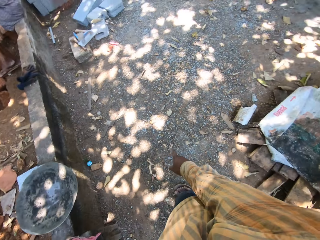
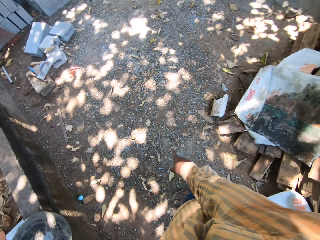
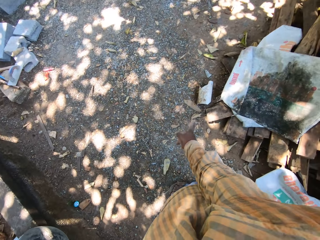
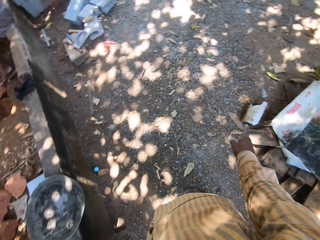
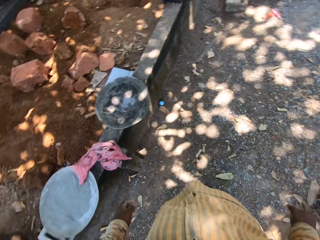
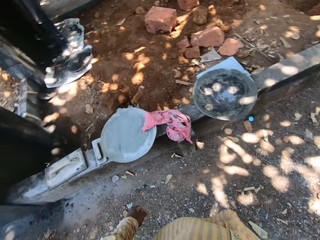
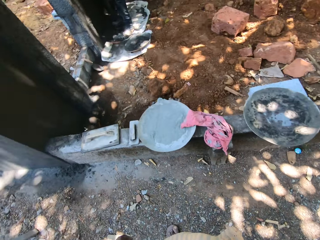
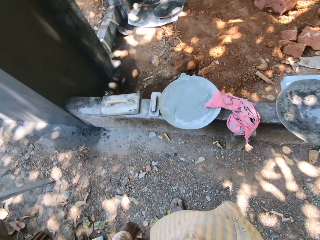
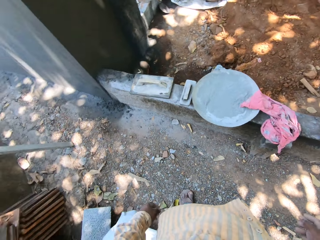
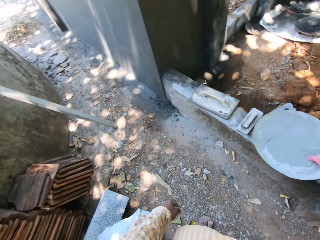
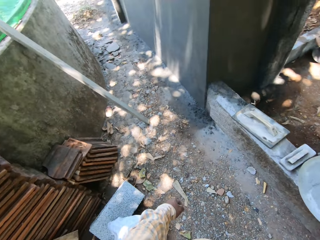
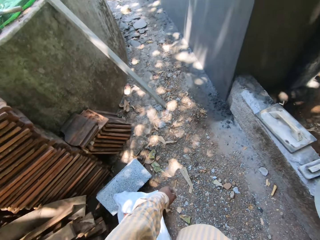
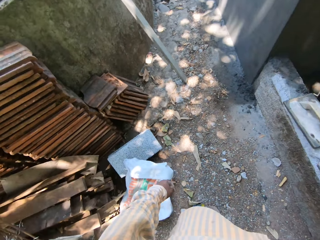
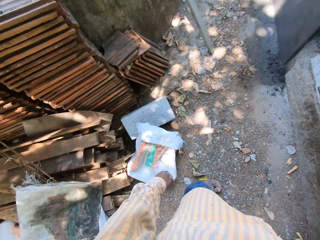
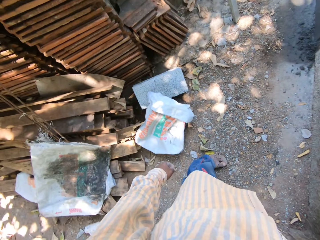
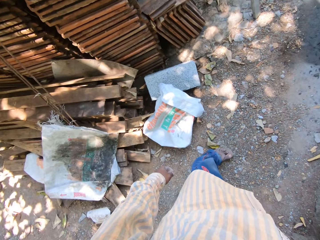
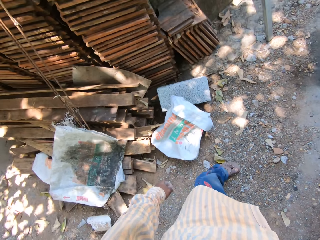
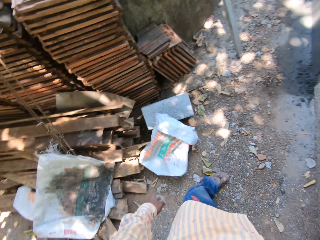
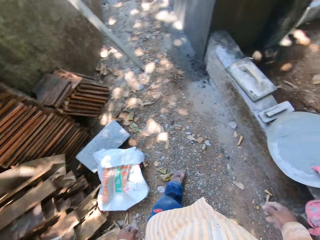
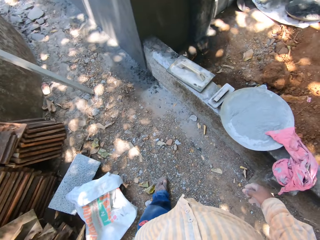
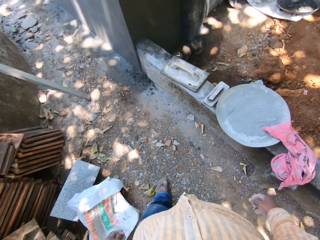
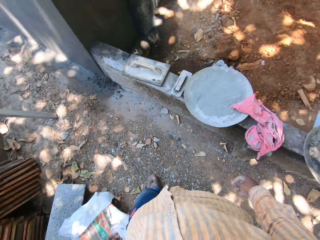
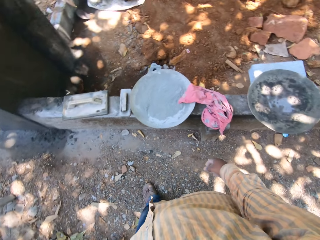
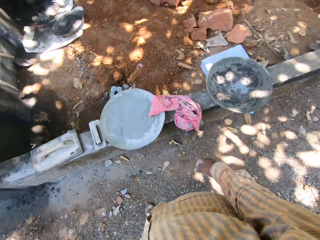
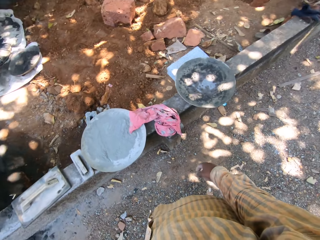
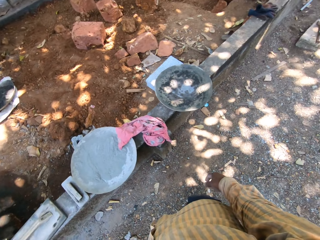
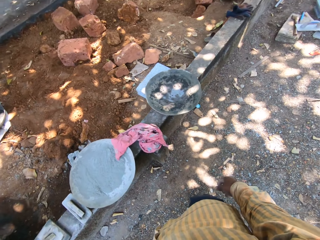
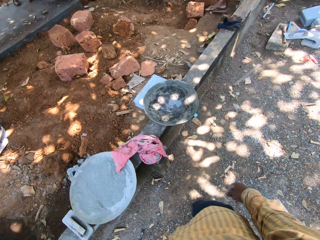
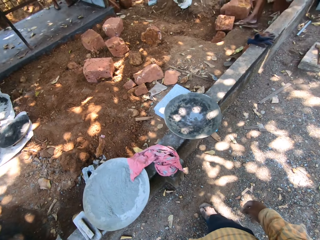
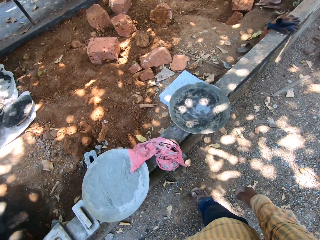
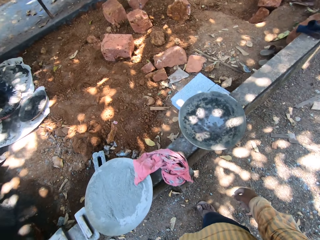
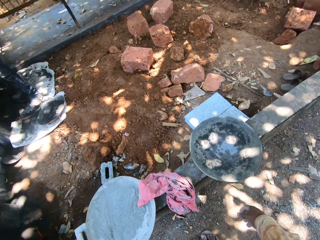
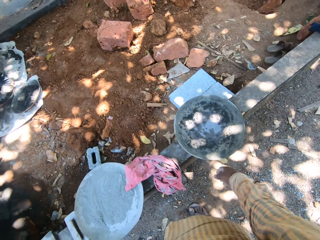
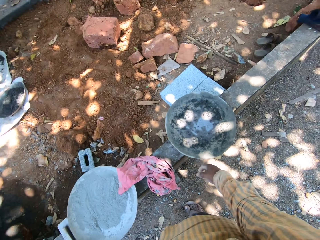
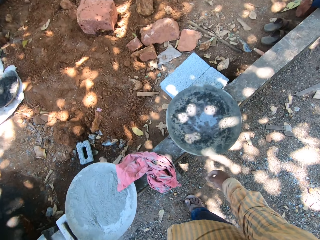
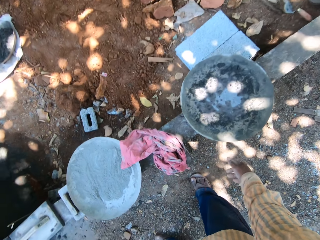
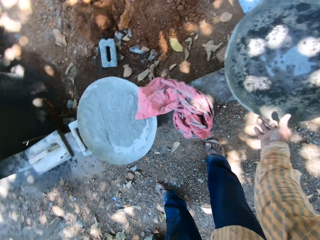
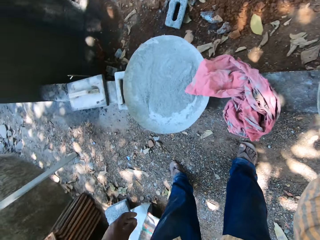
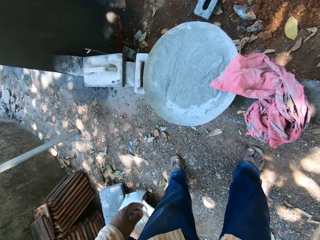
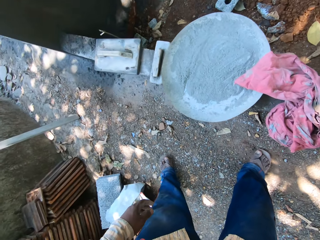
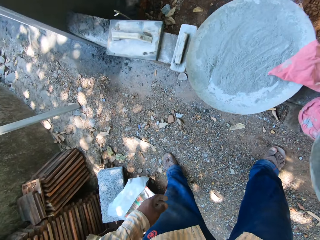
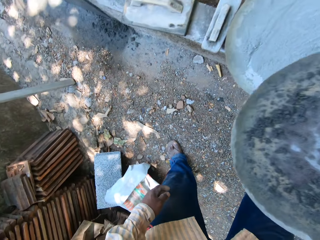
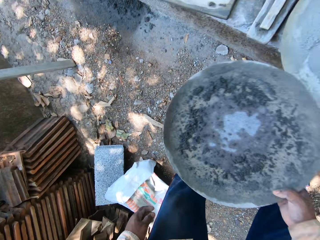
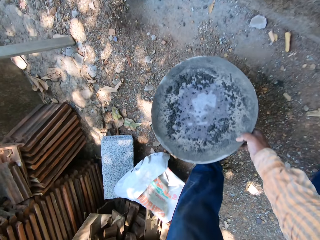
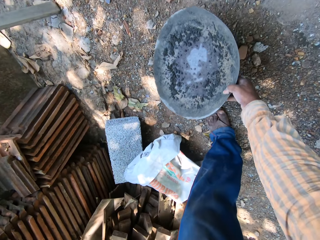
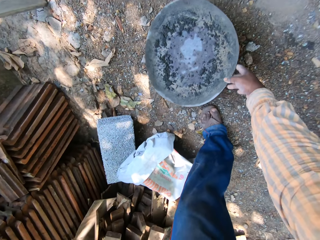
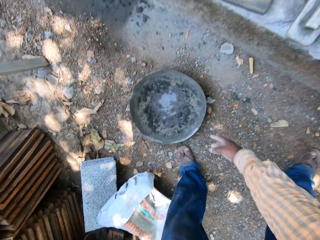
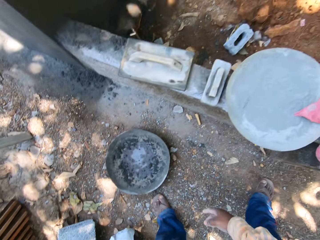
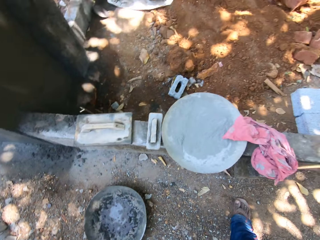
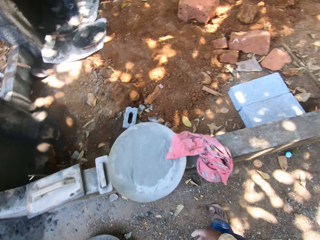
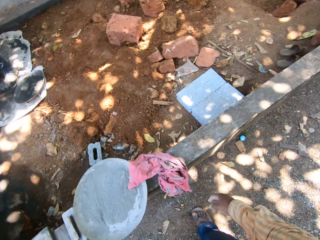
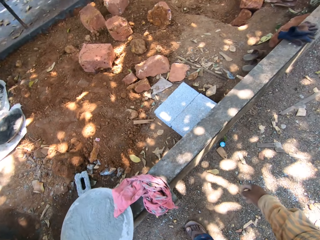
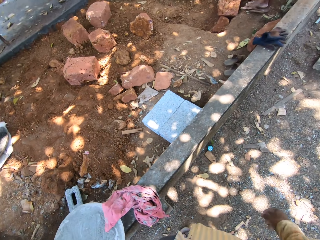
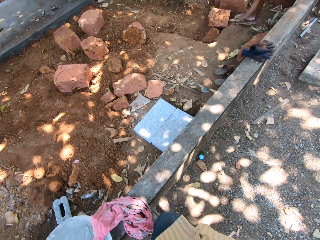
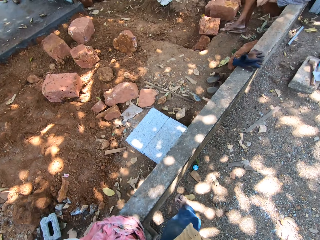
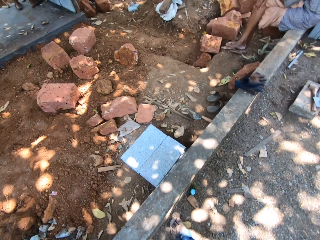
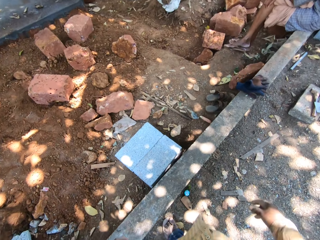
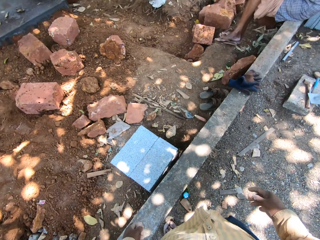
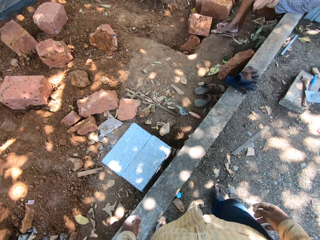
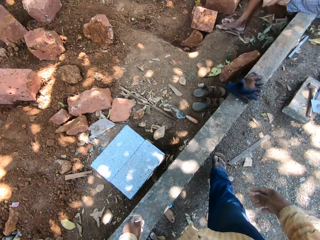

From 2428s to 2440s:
The camera wearer looks around. He picks the tray from the slab with his right hand. He places the tray on the ground with his right hand. He walks at the construction site.

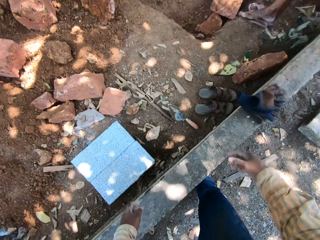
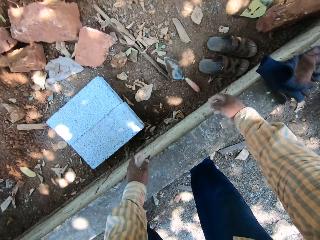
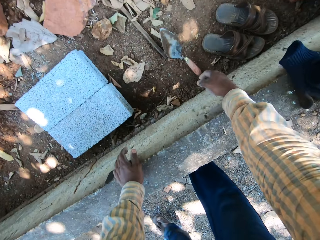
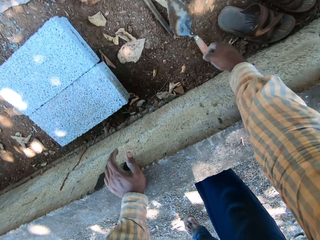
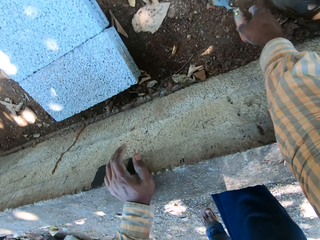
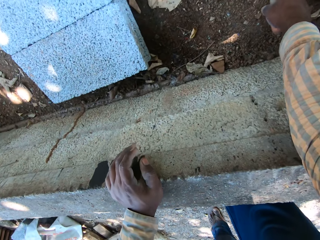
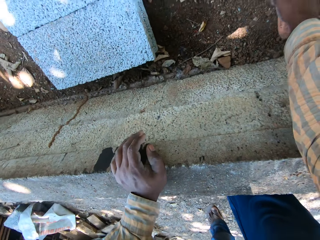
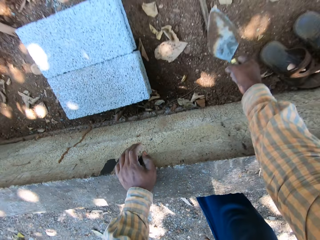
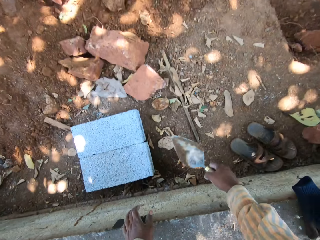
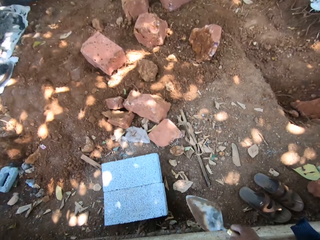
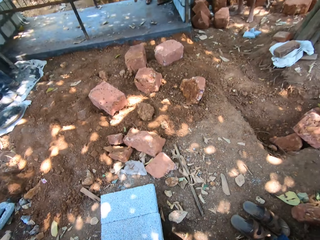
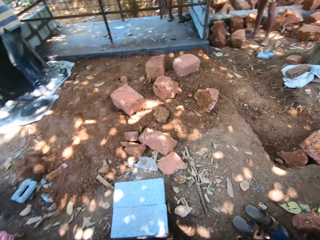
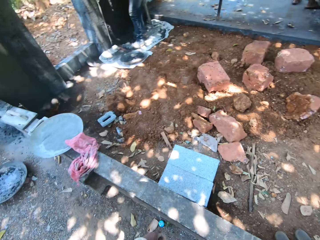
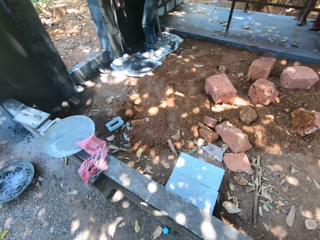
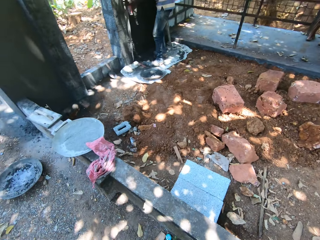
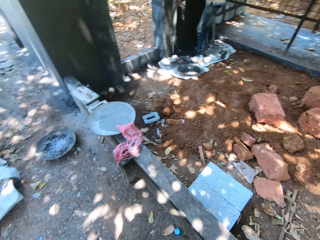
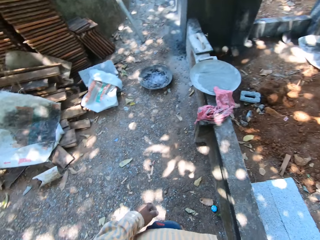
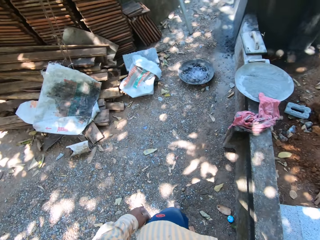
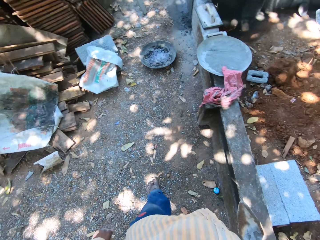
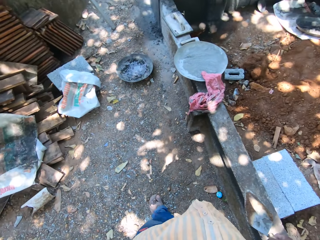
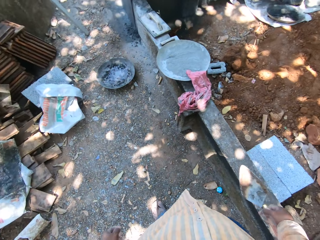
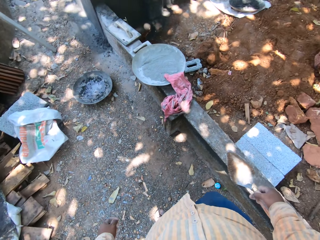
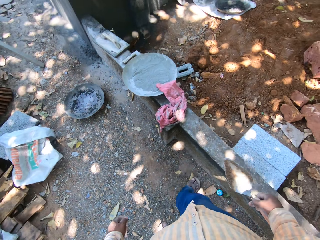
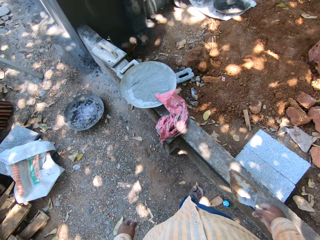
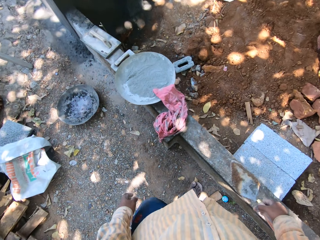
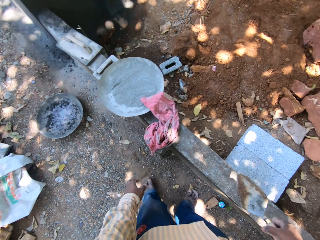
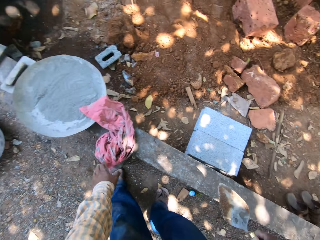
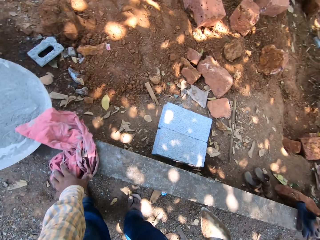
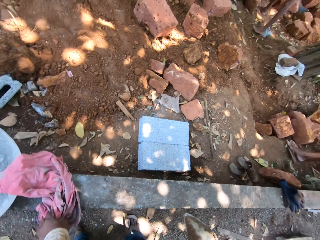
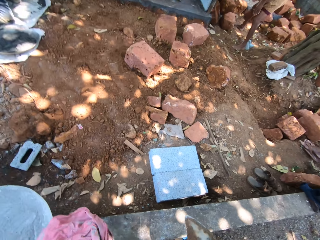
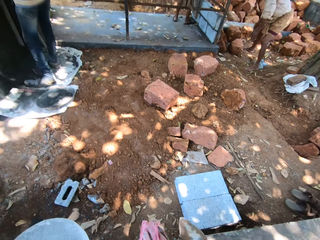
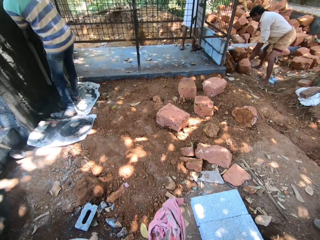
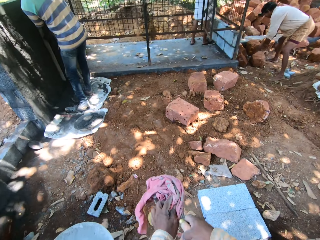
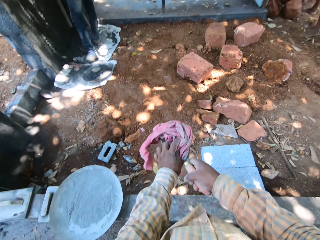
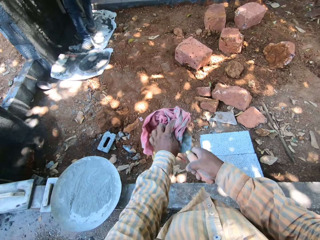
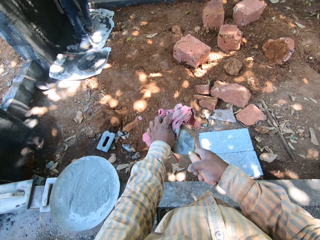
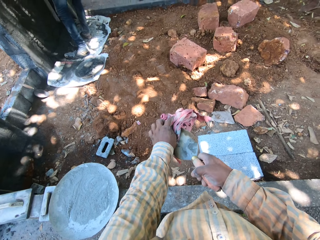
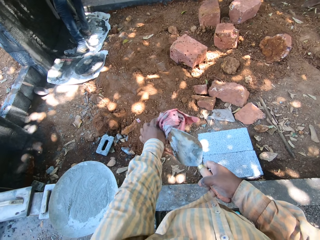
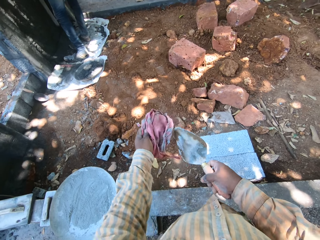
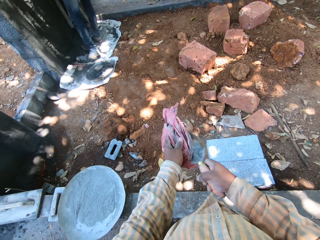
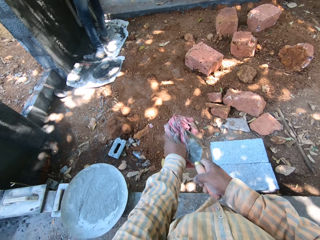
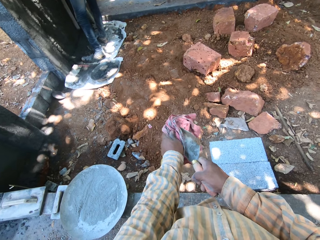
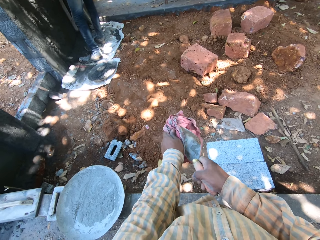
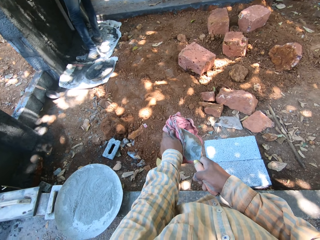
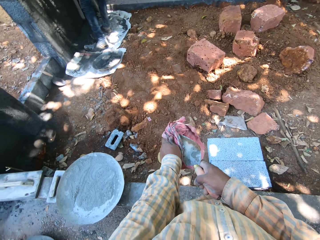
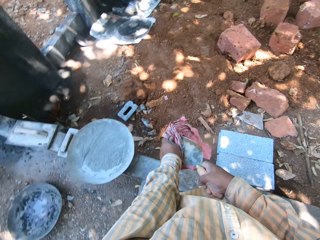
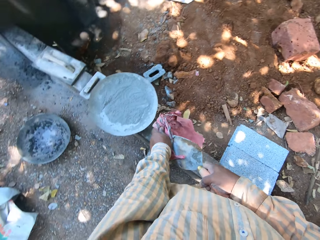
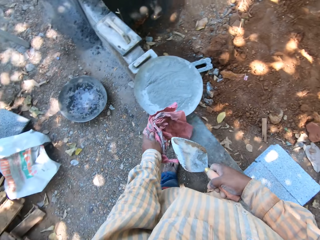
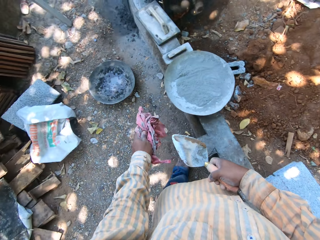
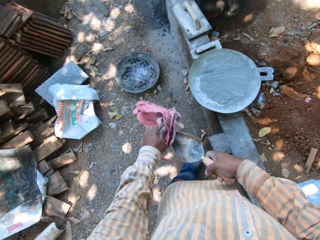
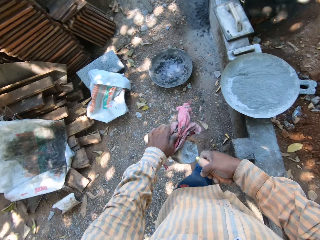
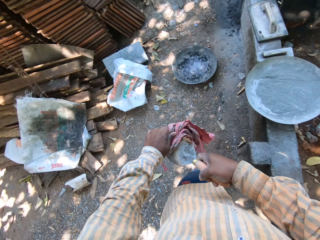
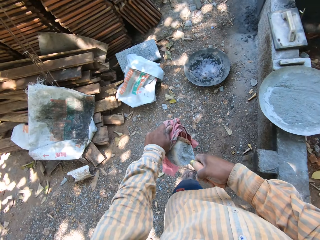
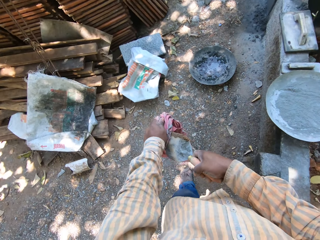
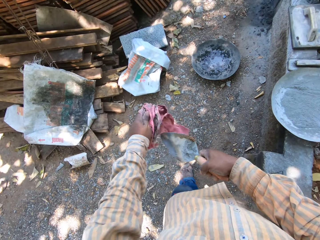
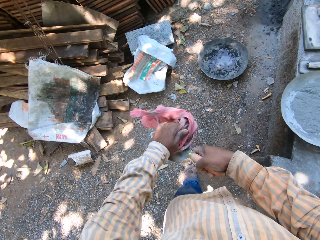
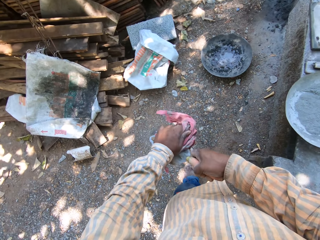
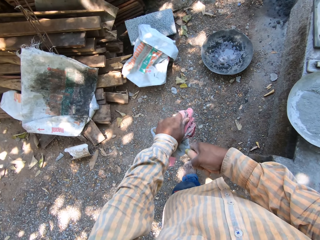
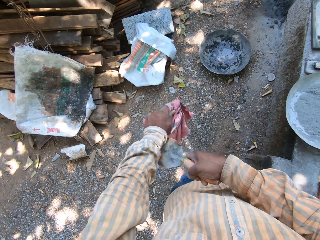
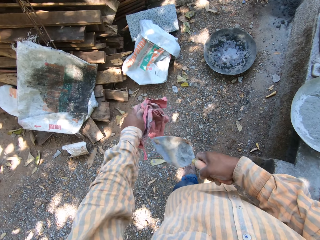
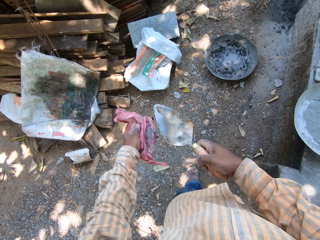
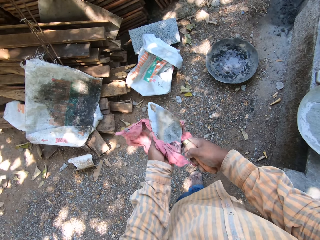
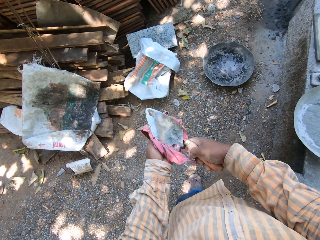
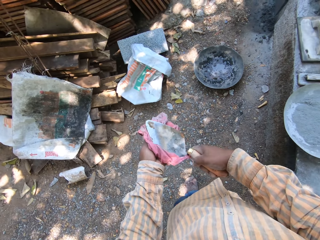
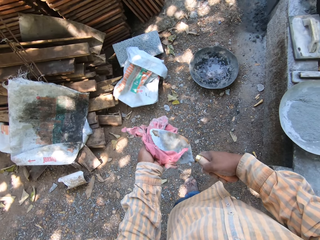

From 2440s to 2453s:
The camera wearer places his left hand on the slab. He picks a trowel from the ground with his right hand. He walks at the construction site. He picks a rag from the slab with his left hand. He wipes the hand trowel with the rag in his left hand.
